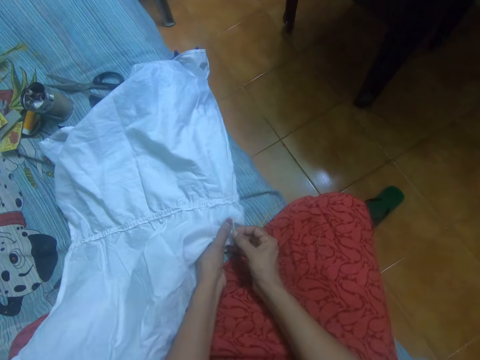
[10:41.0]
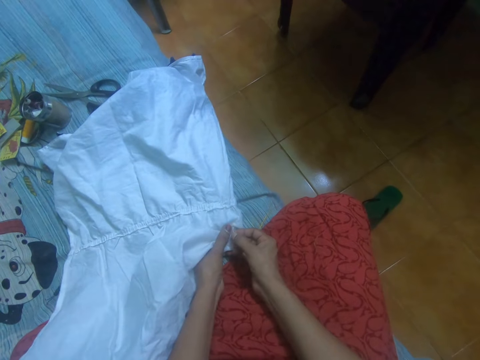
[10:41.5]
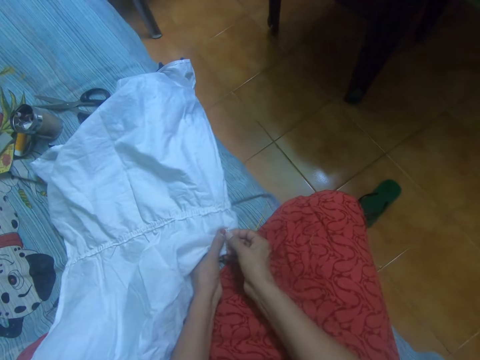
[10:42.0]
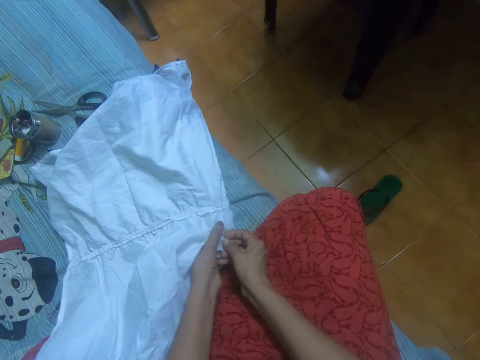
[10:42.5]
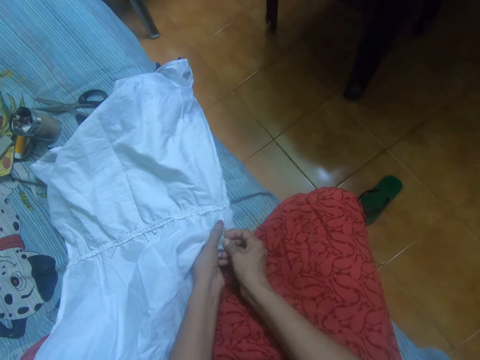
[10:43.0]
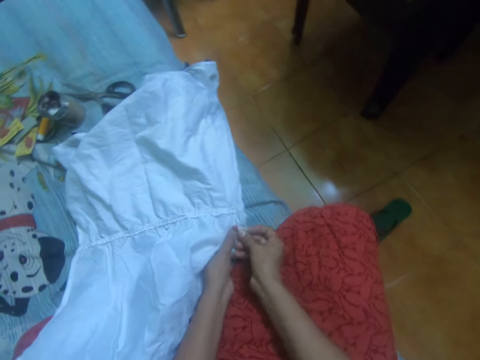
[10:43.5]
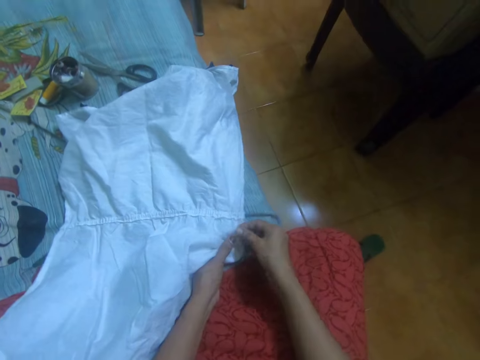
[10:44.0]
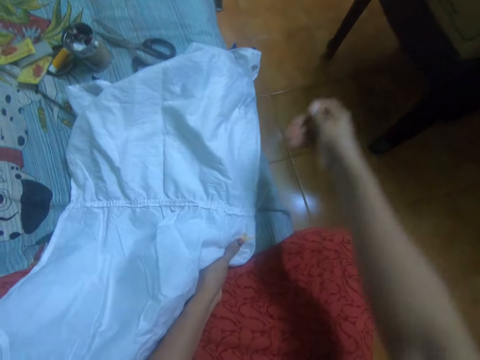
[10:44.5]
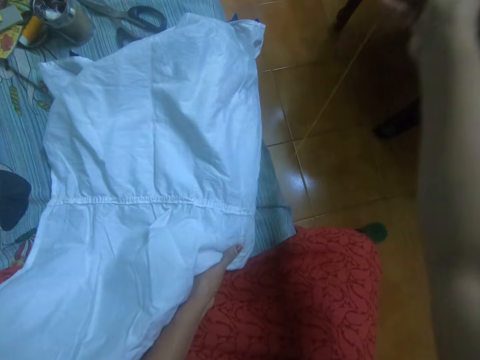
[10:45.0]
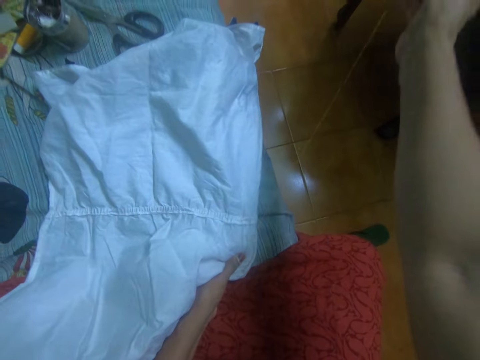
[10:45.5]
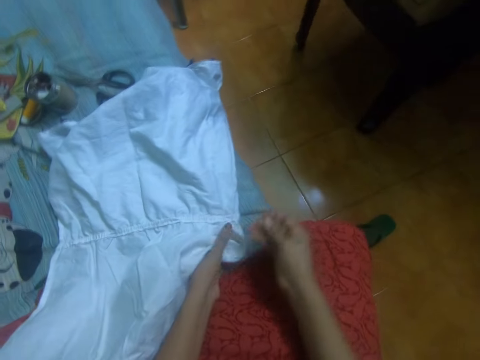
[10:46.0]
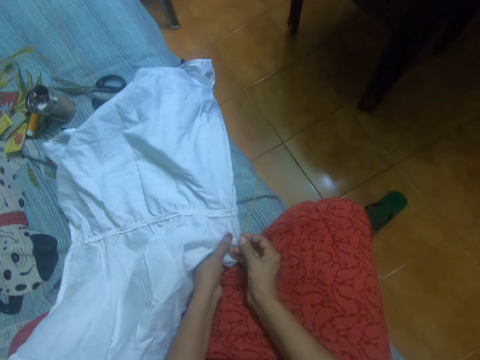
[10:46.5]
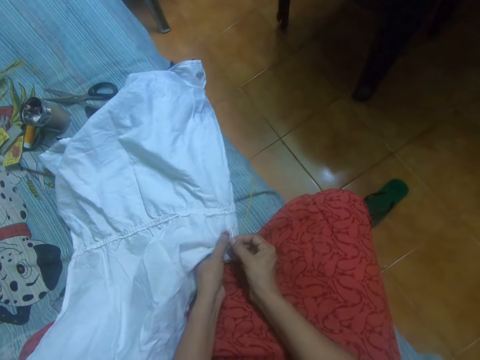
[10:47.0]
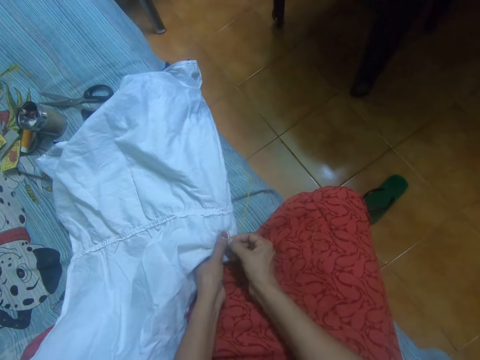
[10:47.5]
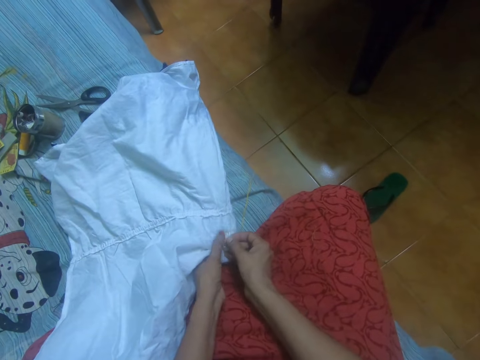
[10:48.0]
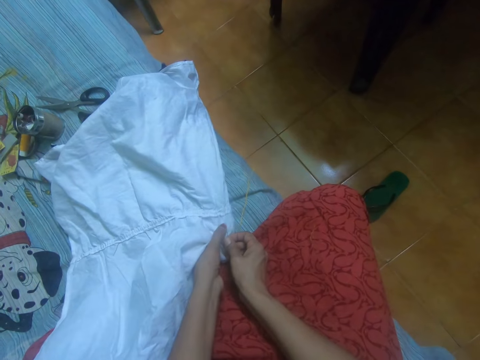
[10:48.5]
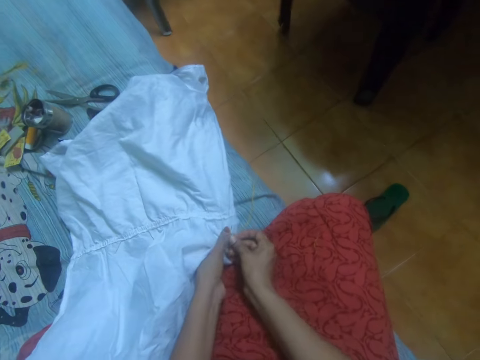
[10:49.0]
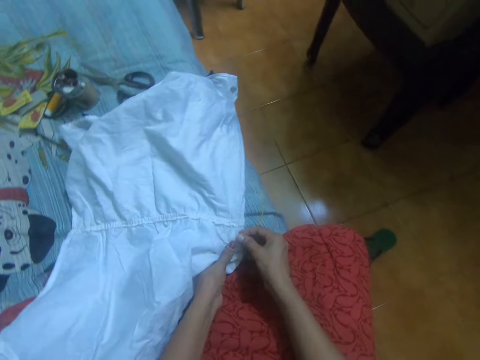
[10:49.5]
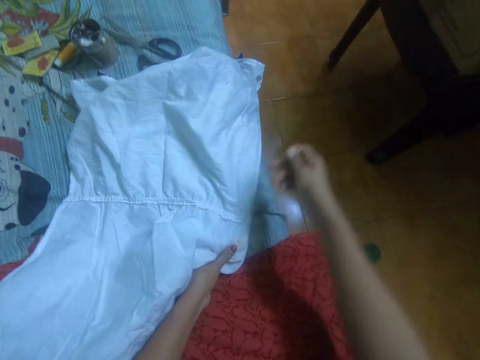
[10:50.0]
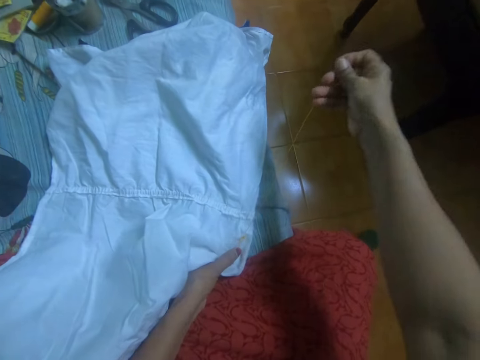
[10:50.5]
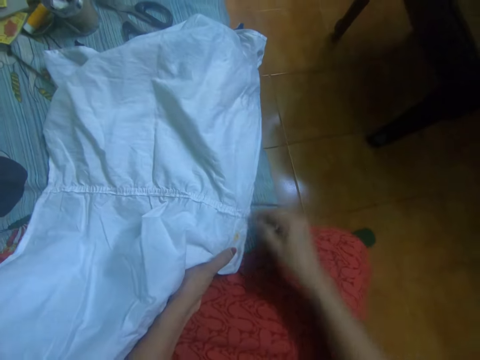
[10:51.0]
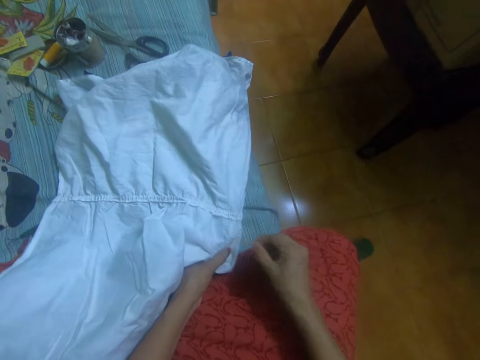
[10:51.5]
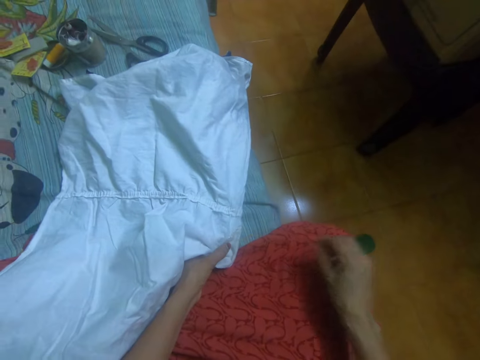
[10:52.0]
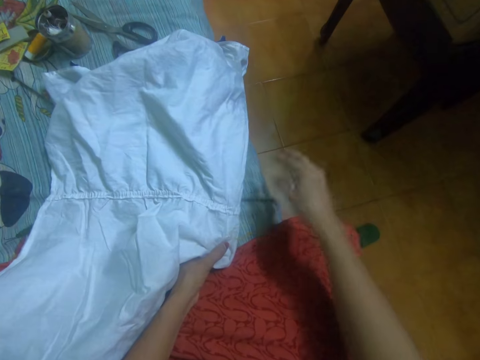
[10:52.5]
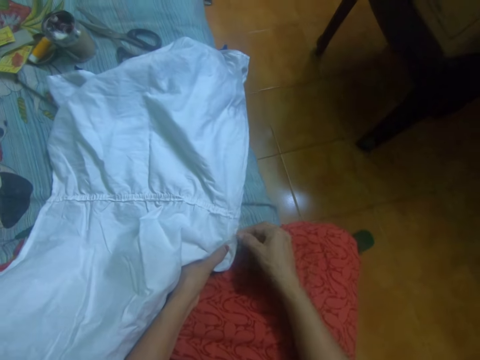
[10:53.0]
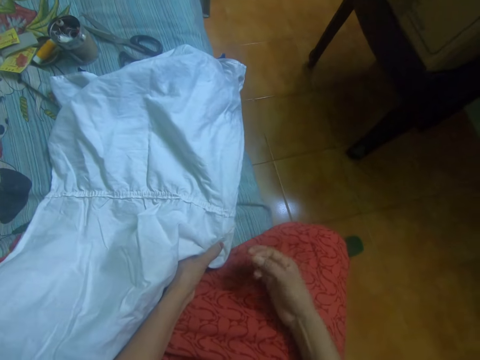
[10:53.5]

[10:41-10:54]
The camera wearer sews the cloth with a needle and thread in her right hand. She pulls the hand stitching needle. She adjusts the stitching thread. She stitches the cloth. She pulls the hand stitching needle. She adjusts the stitching thread.

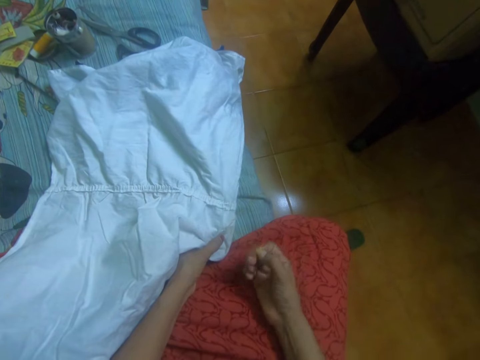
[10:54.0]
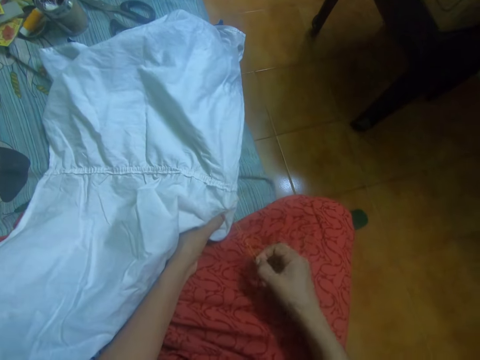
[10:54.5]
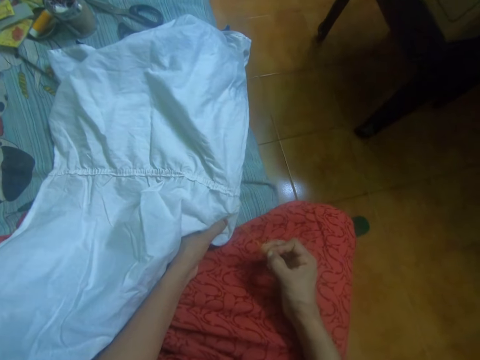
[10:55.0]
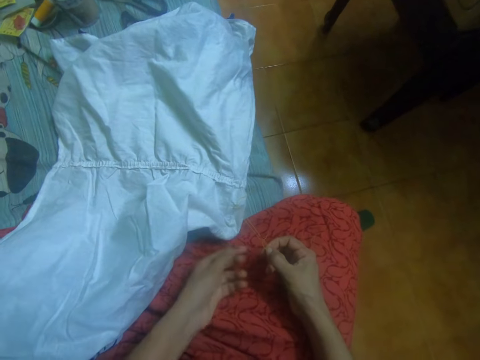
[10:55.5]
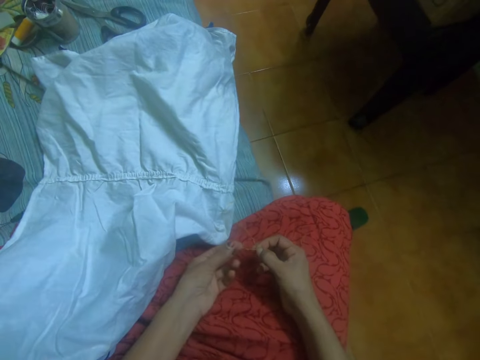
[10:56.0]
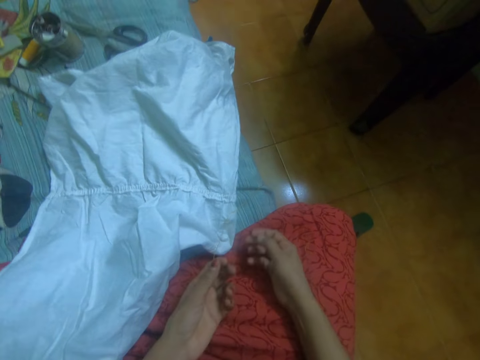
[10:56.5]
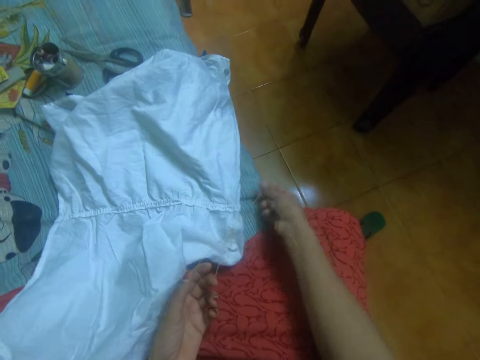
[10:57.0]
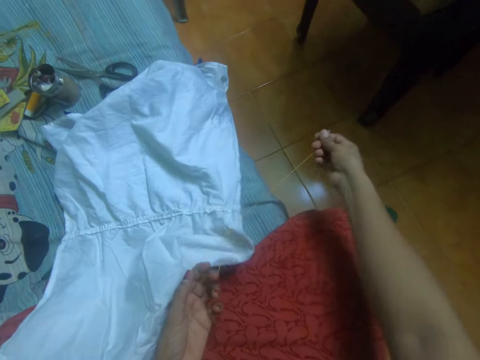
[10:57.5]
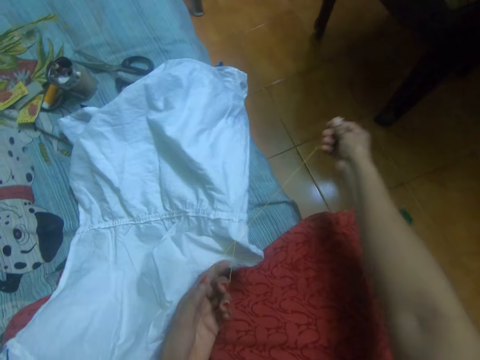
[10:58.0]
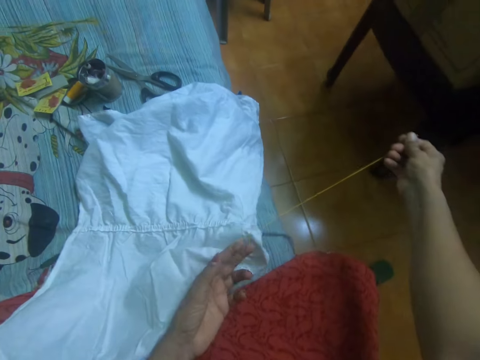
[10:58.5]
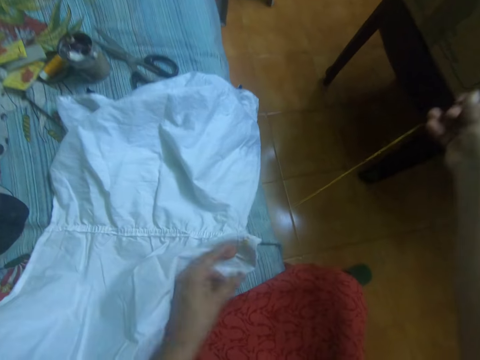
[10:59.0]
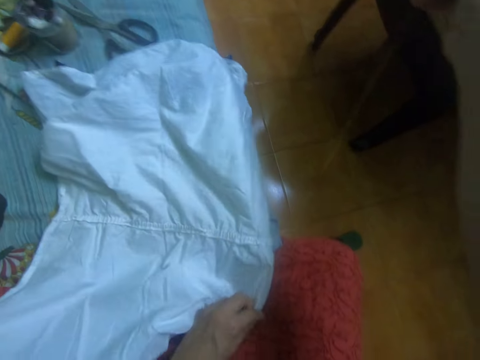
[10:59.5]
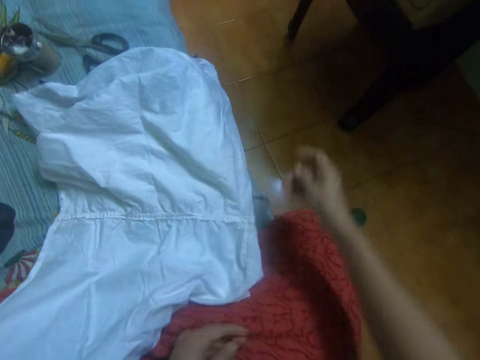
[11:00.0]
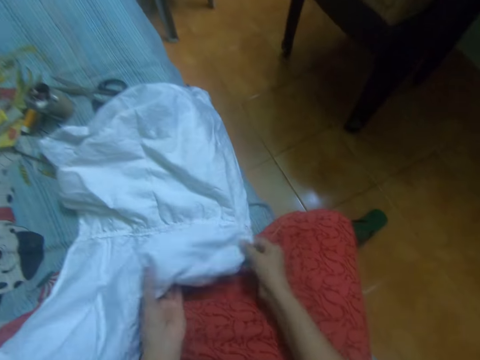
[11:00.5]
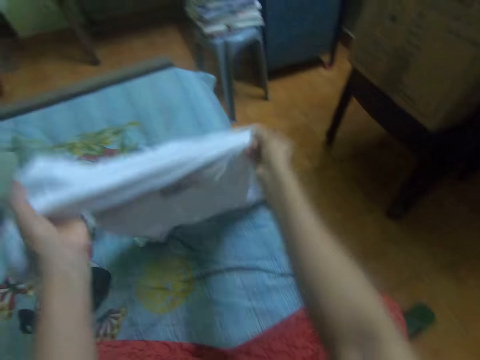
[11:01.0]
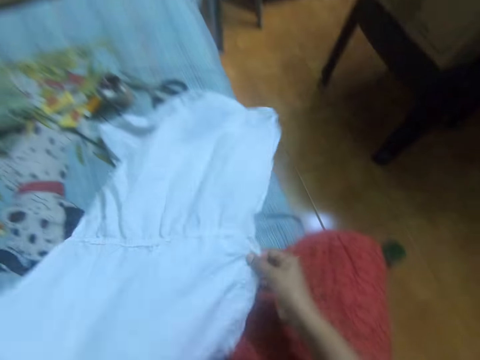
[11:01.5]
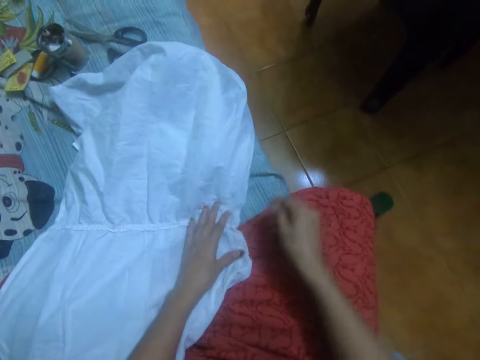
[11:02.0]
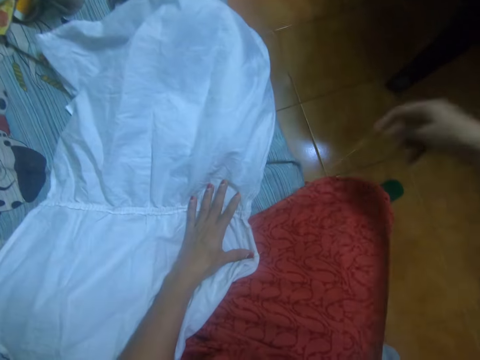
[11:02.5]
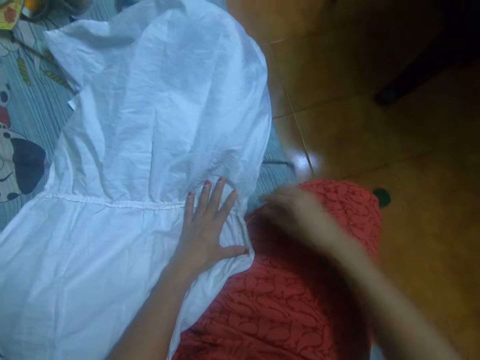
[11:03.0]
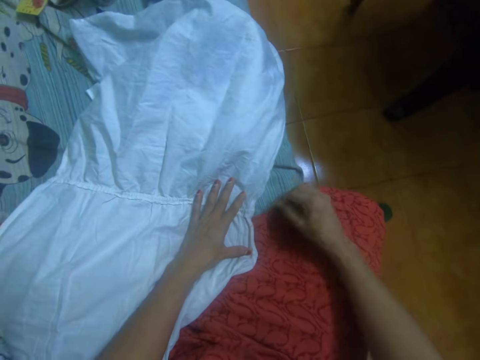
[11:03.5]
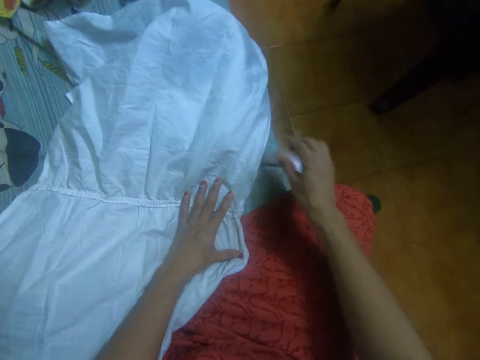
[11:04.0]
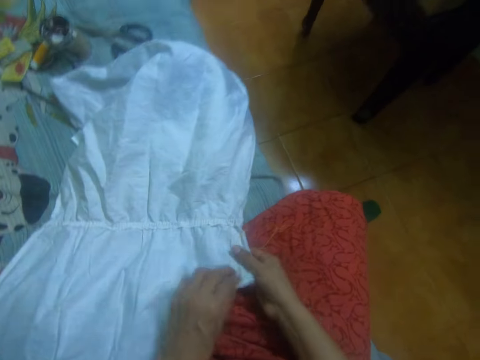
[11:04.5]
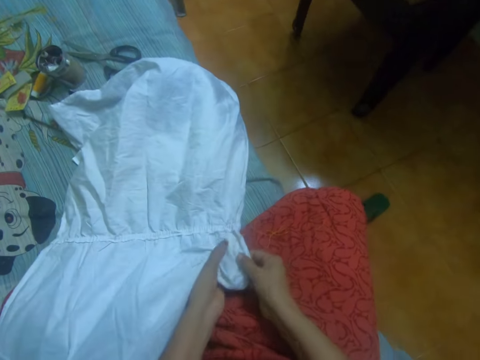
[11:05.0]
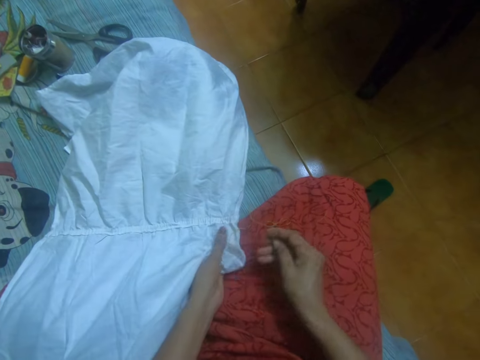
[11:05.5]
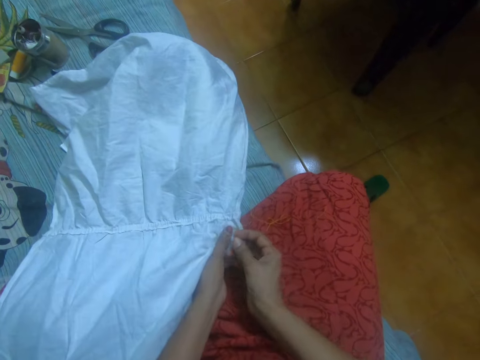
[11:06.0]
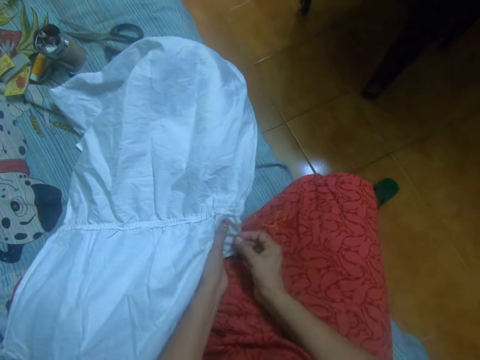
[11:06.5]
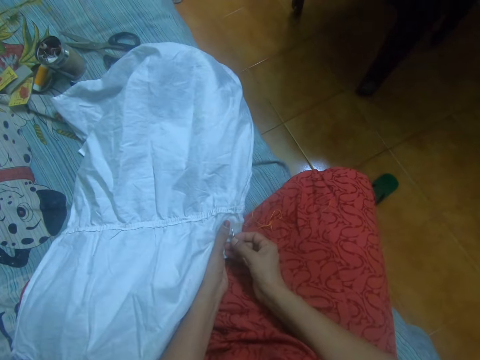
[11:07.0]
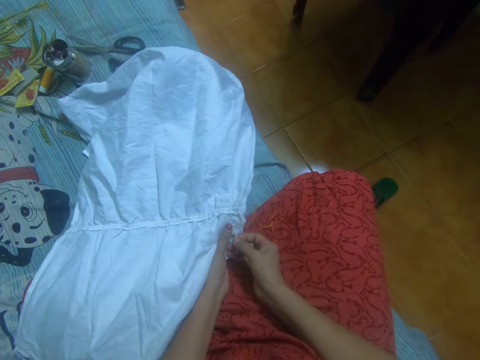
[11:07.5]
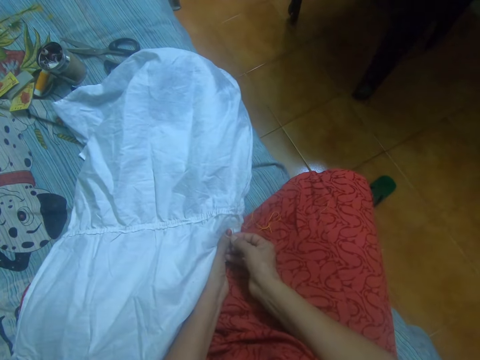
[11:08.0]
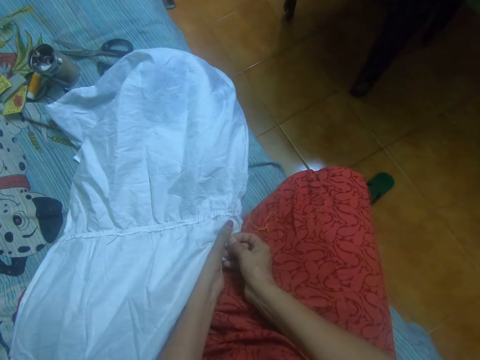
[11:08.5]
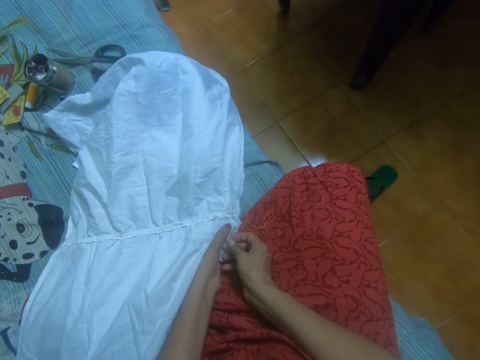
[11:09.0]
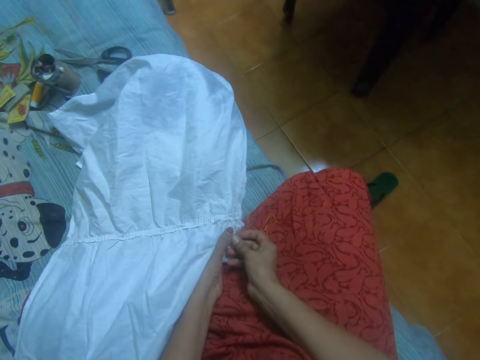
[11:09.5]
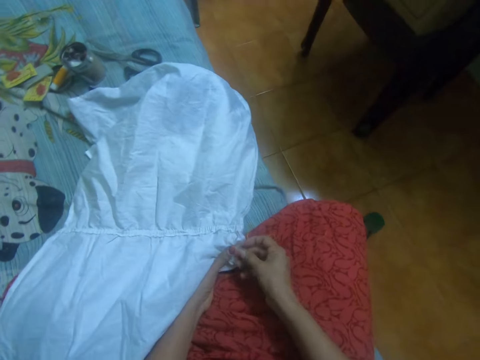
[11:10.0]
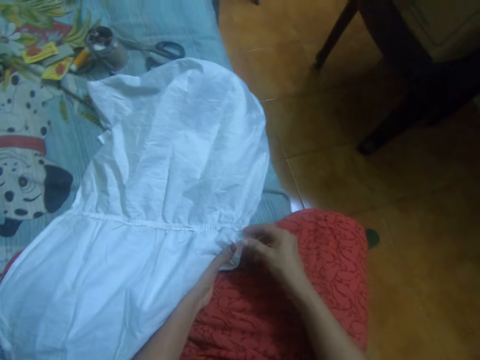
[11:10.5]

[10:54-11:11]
The camera wearer unties the stitching thread. She adjusts the stitching thread. She straightens the cloth with both hands. She sews the cloth with a needle and thread in her right hand.
